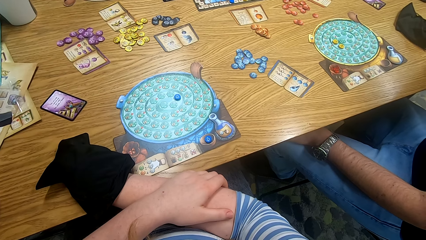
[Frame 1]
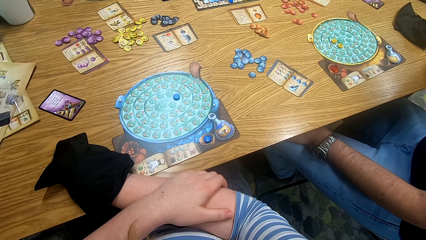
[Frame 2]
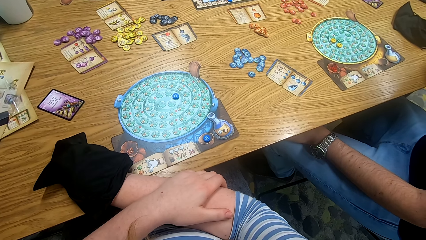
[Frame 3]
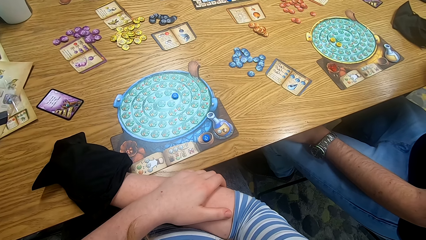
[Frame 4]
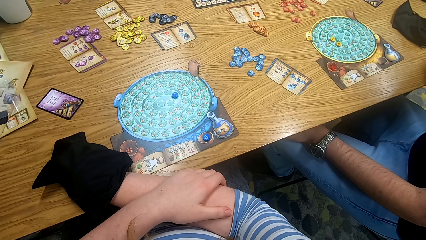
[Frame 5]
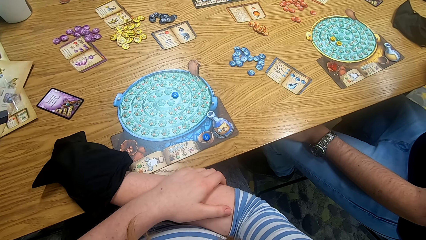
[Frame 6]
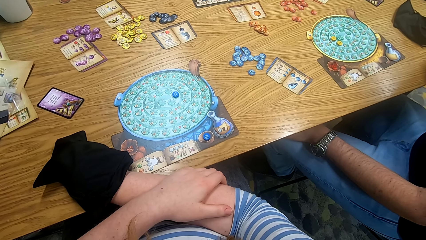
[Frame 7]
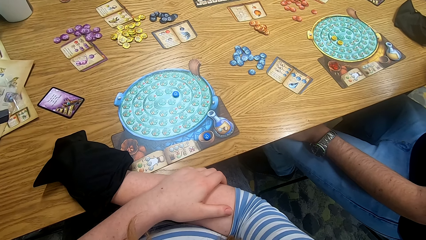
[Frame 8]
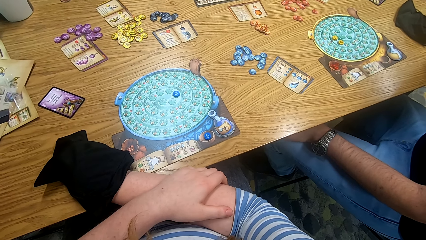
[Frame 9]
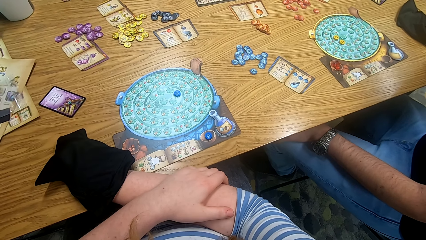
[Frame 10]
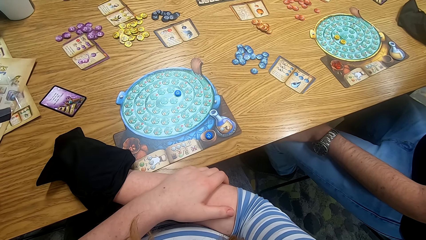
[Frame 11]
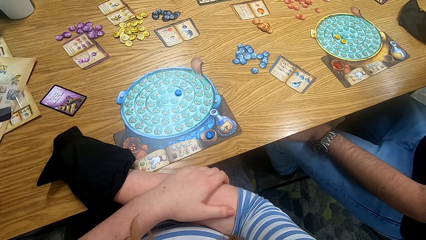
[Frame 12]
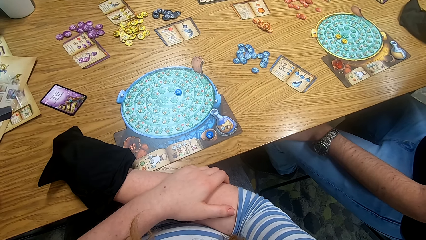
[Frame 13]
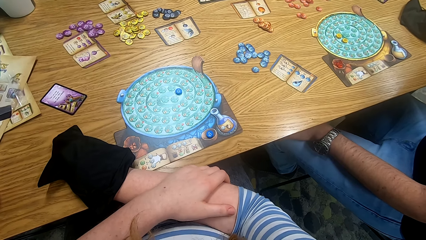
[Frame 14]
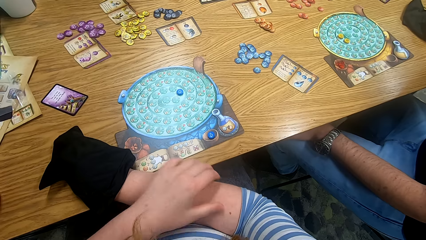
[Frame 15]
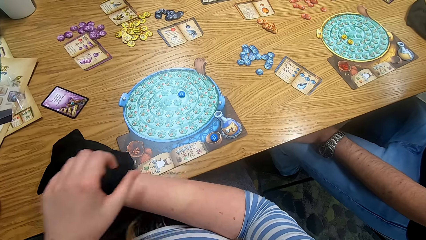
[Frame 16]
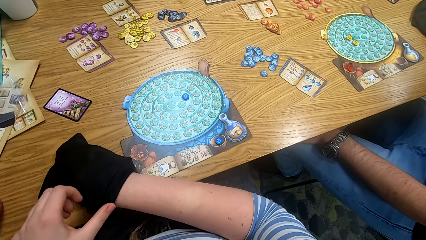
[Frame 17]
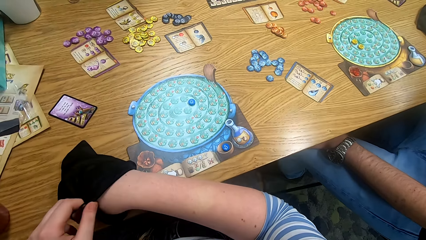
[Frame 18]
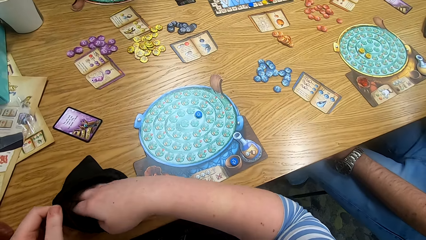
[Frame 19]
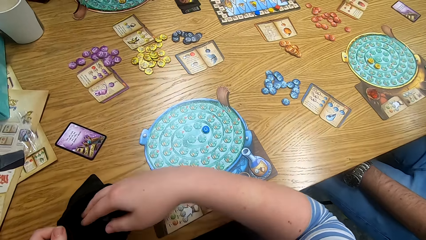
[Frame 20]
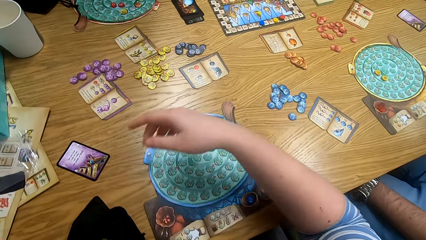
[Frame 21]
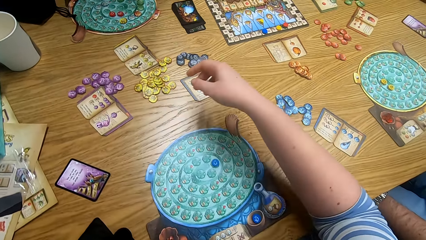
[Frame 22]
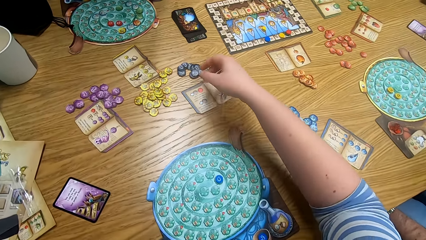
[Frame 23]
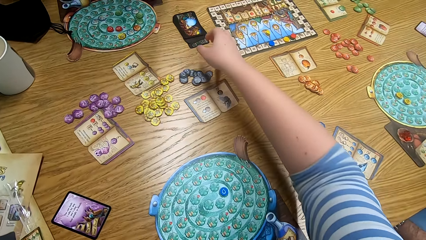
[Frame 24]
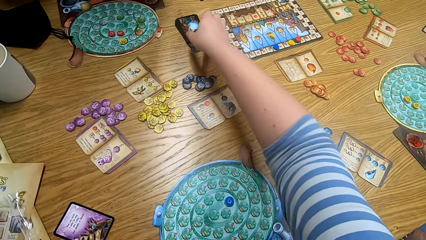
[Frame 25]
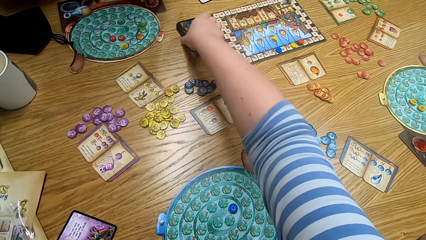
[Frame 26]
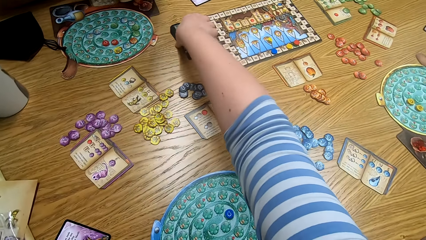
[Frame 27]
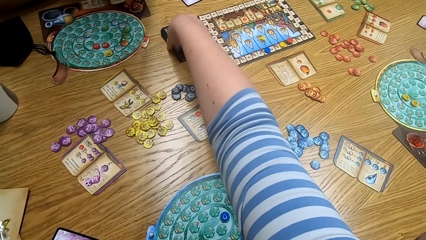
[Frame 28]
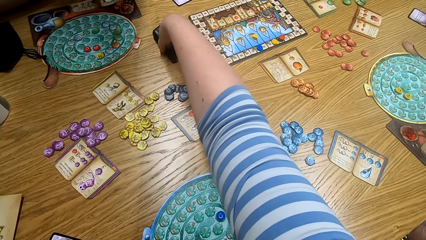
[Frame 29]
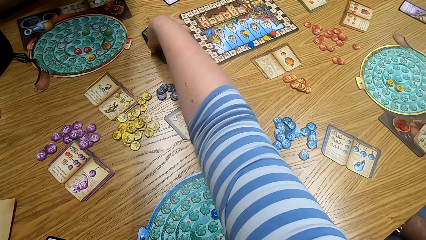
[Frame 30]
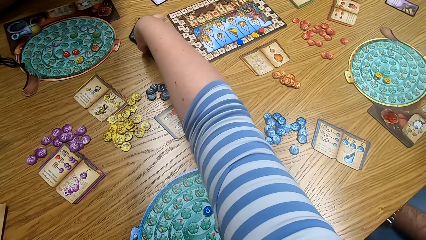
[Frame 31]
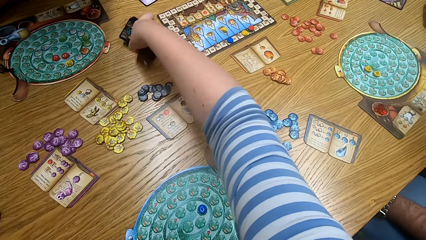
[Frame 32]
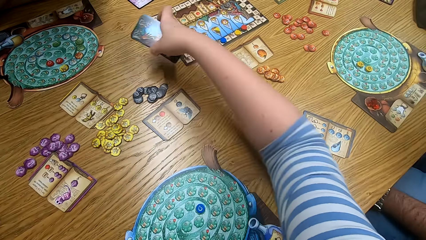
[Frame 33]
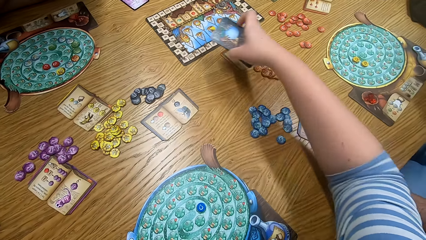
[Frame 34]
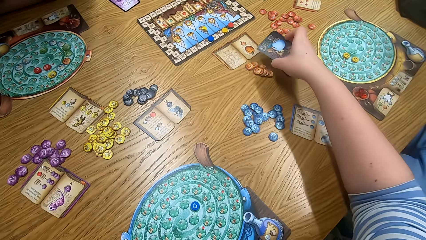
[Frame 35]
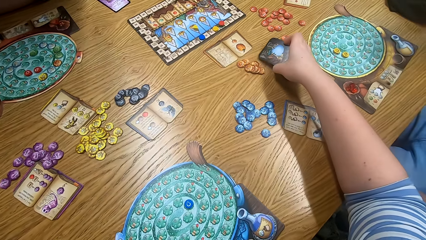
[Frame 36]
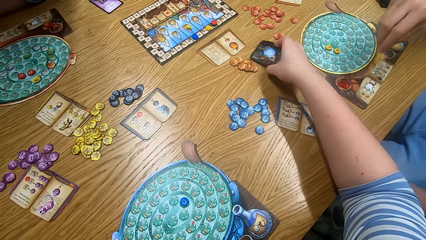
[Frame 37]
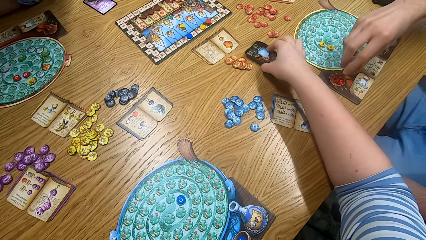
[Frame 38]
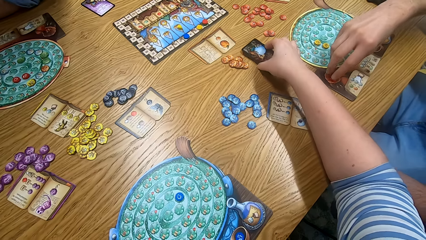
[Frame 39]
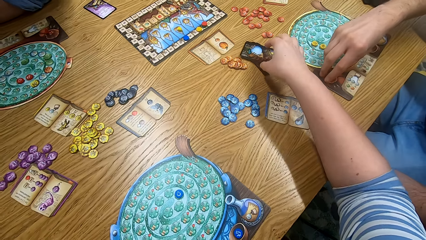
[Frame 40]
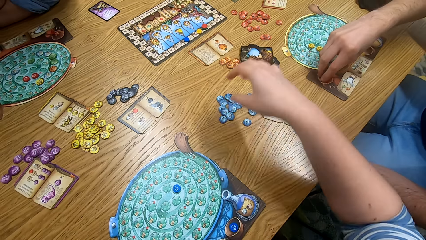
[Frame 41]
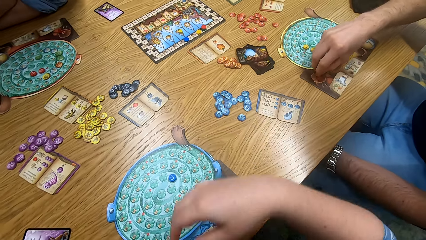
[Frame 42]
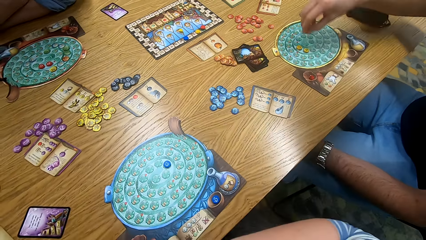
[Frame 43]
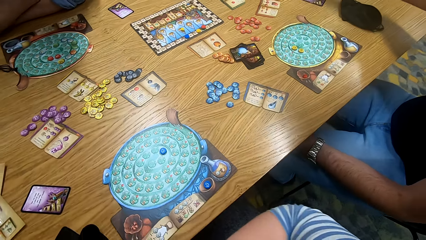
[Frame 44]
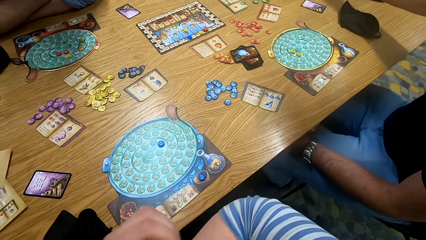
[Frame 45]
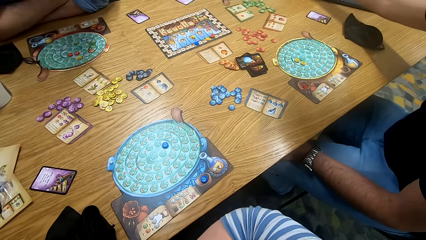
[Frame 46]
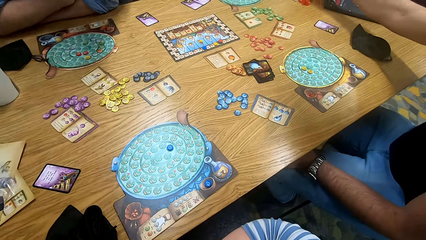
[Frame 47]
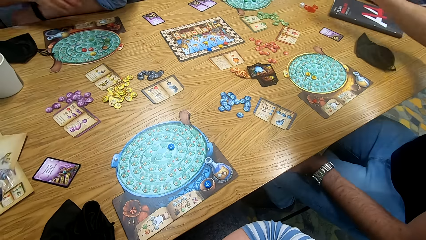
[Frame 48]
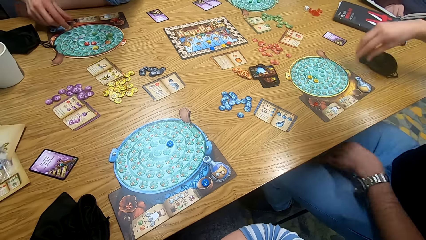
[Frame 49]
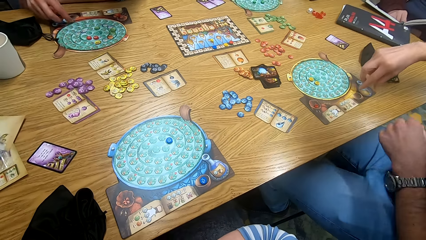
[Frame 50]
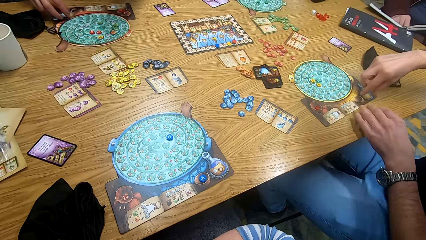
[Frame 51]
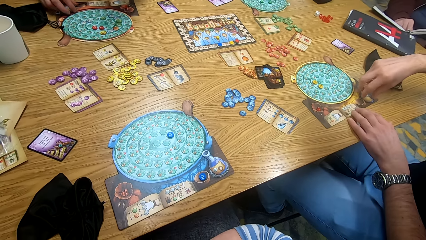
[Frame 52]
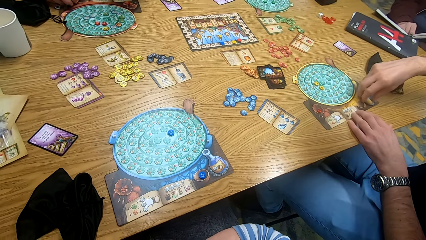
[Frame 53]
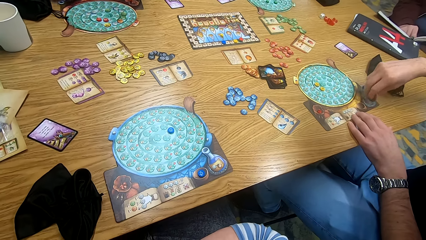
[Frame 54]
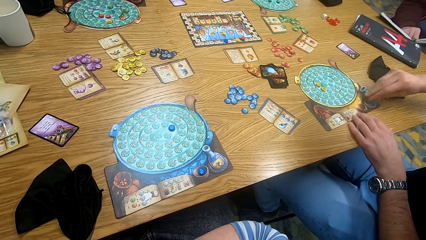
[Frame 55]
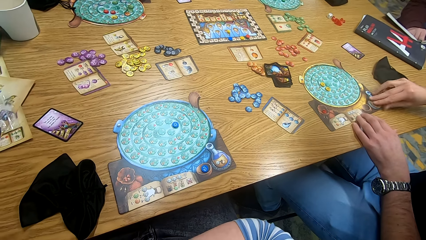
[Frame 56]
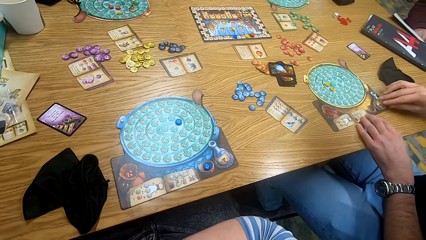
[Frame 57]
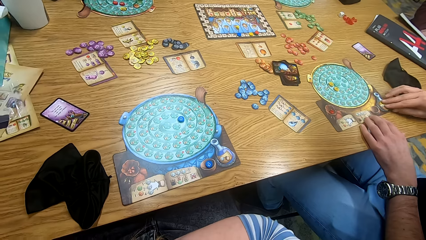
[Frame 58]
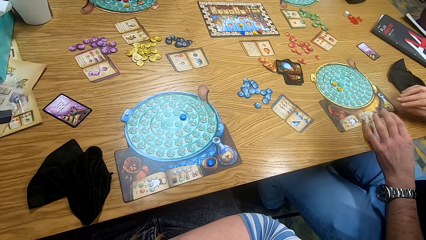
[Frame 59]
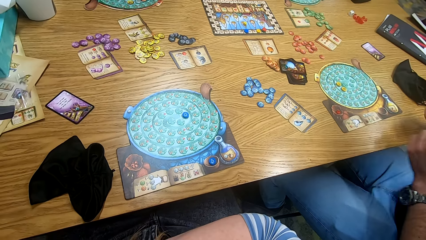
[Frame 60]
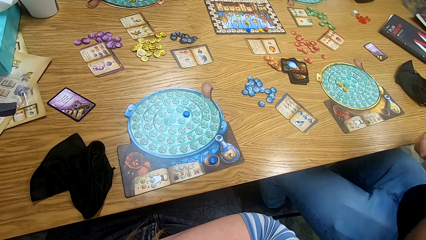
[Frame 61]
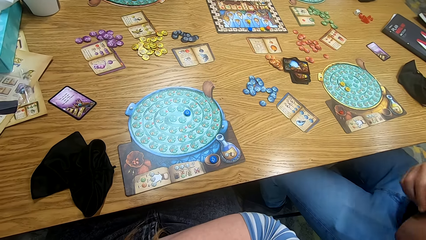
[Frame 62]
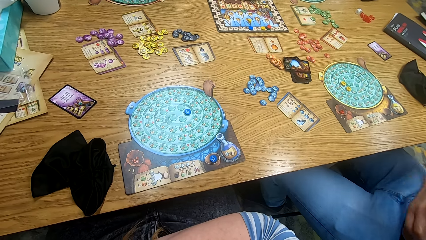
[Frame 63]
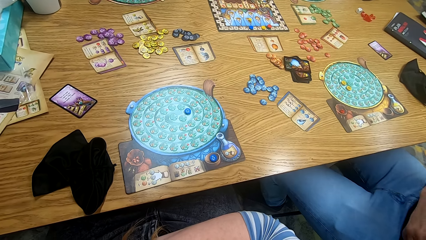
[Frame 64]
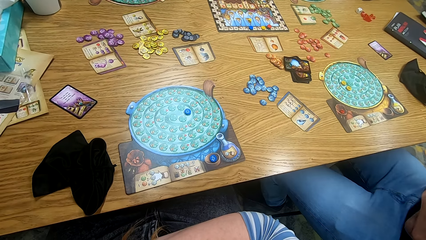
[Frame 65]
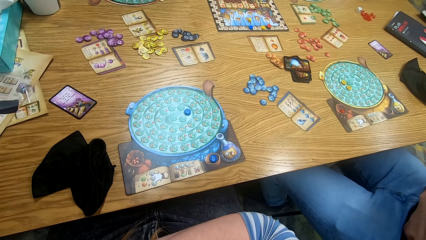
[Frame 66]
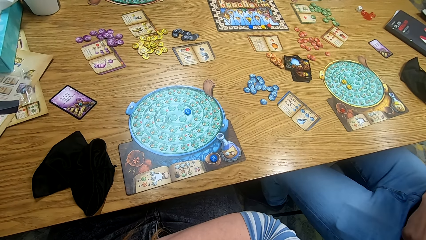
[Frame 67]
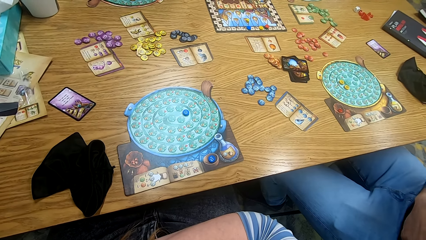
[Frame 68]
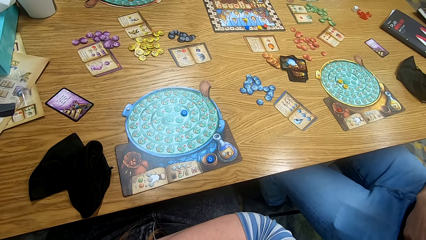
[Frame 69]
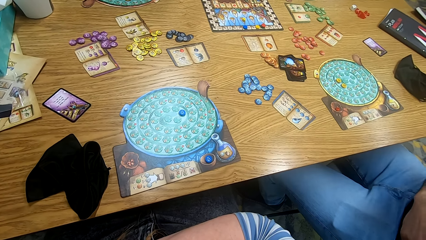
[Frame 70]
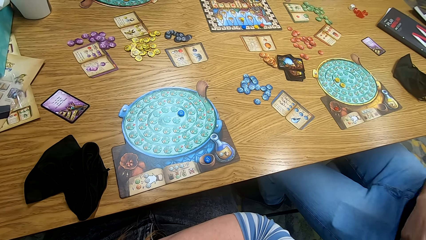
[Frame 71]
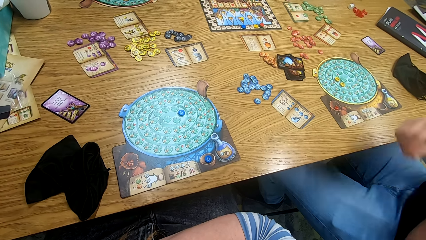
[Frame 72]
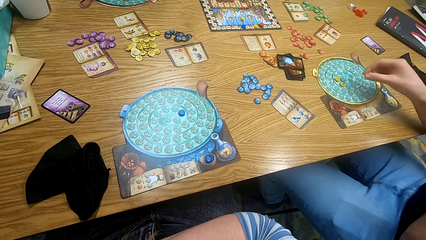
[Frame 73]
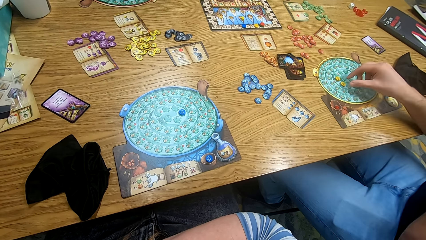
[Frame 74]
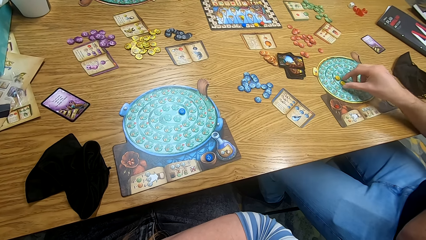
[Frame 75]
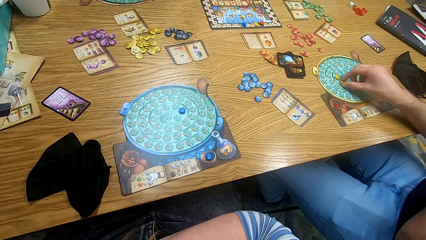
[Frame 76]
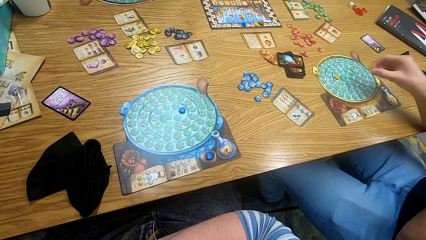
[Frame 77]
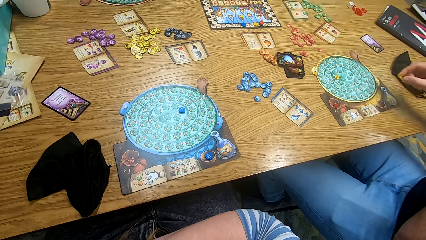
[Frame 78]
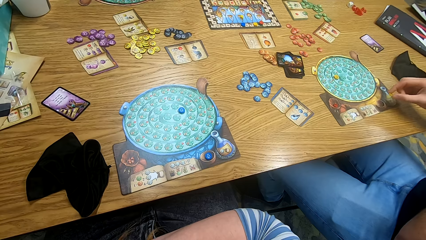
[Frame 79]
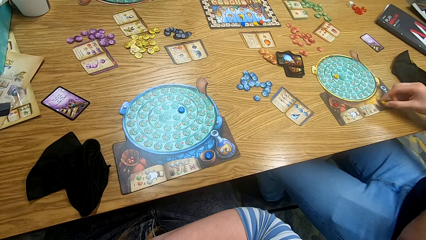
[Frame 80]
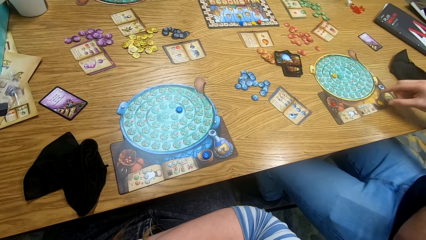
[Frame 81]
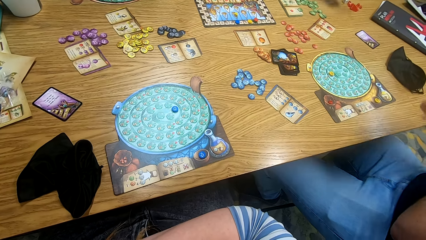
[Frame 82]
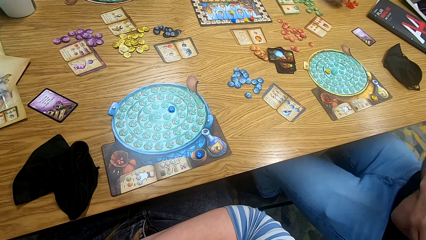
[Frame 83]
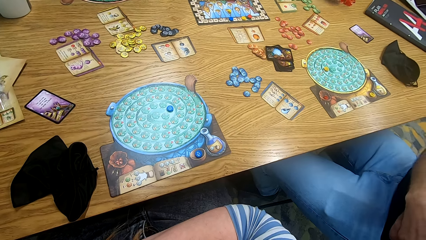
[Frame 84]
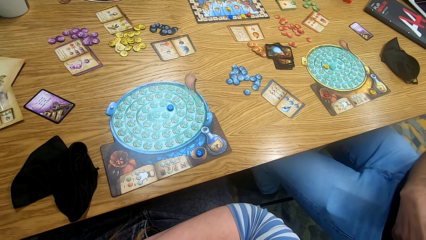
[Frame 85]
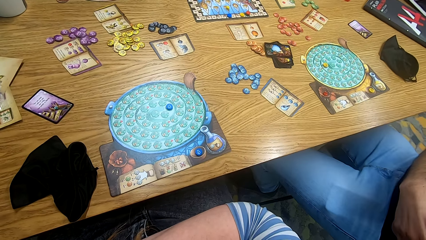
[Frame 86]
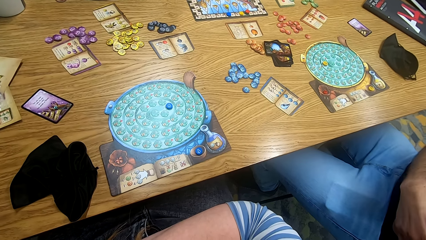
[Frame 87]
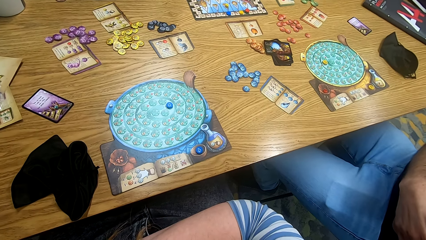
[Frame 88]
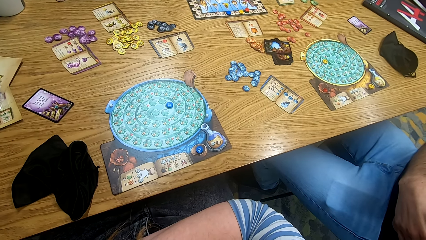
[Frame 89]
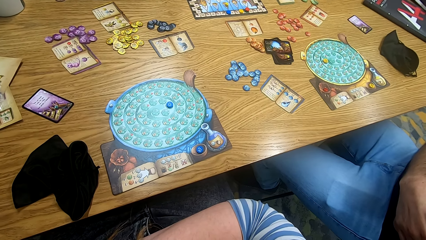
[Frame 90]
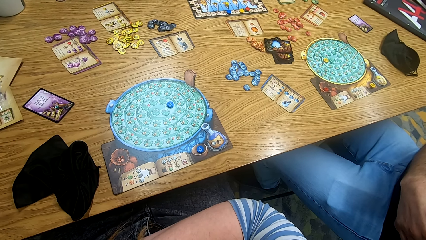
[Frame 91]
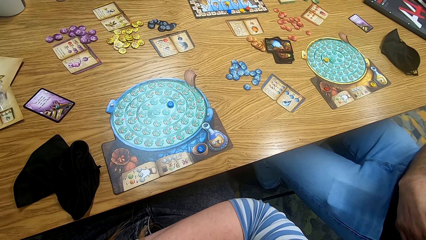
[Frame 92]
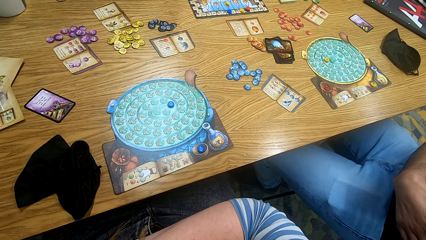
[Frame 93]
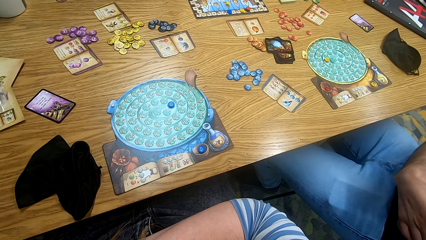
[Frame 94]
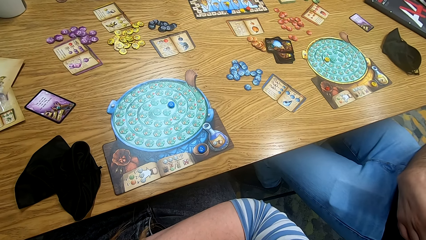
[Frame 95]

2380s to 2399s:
The camera wearer picks cards from the table. They place the cards on the table. A man picks something from the table. The man takes a recipe out of the pot. The man turns the pot over the board. The camera wearer looks around. The man takes a token from the board. The man plays something. The man places the token in the pot. The camera wearer looks around.
